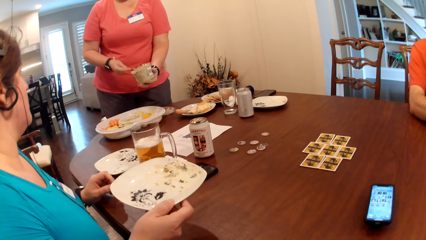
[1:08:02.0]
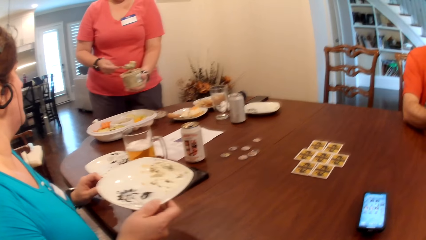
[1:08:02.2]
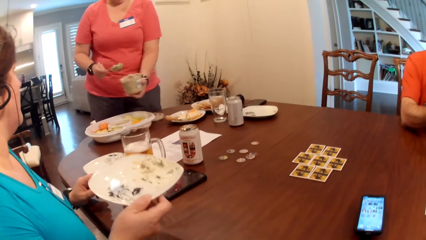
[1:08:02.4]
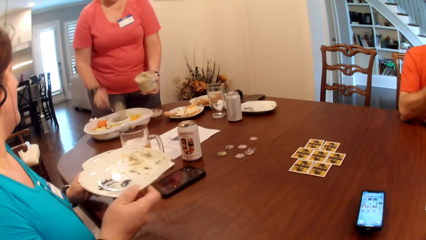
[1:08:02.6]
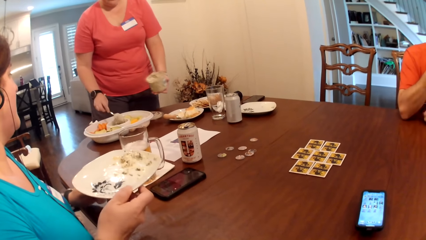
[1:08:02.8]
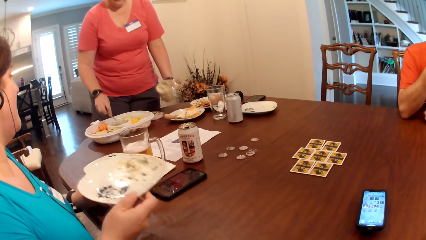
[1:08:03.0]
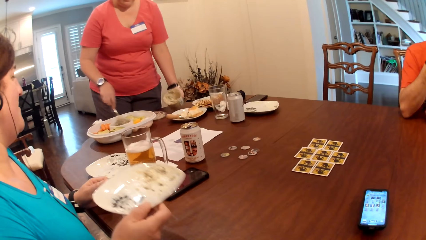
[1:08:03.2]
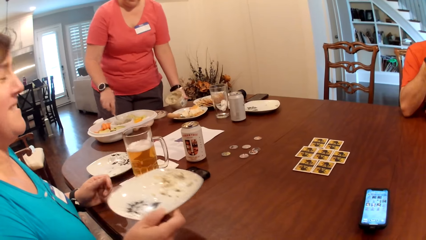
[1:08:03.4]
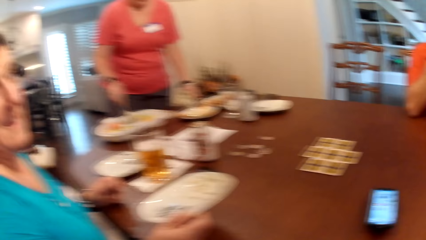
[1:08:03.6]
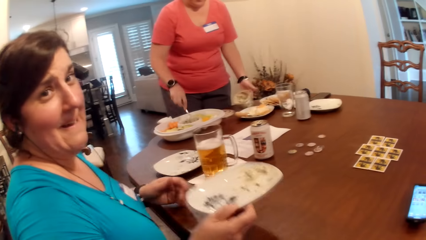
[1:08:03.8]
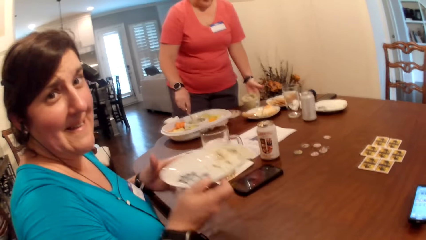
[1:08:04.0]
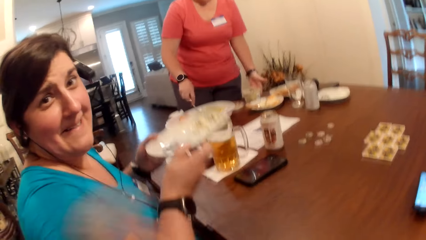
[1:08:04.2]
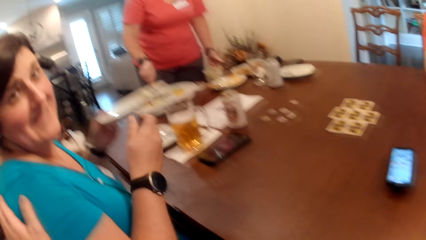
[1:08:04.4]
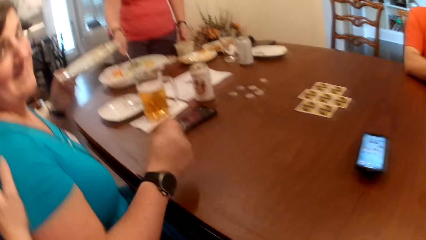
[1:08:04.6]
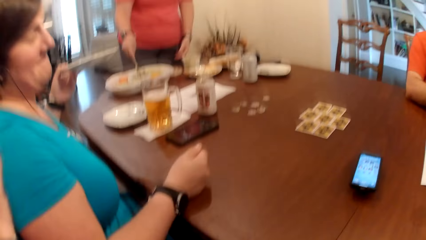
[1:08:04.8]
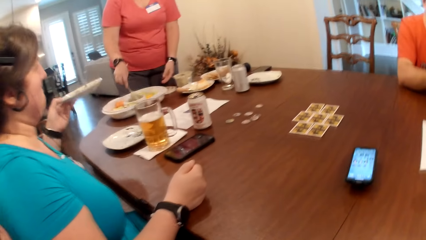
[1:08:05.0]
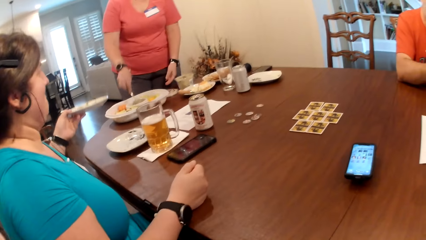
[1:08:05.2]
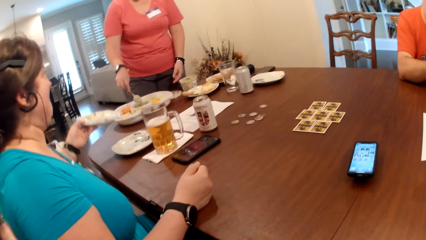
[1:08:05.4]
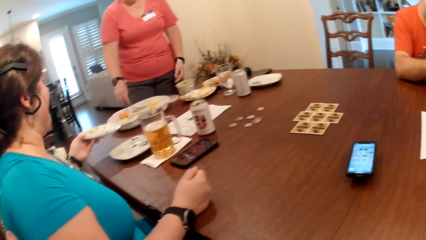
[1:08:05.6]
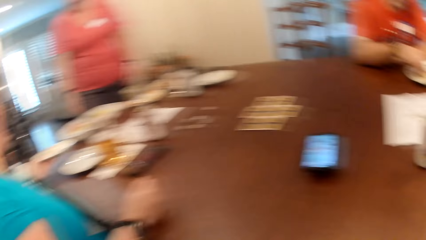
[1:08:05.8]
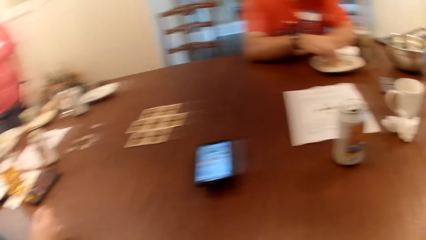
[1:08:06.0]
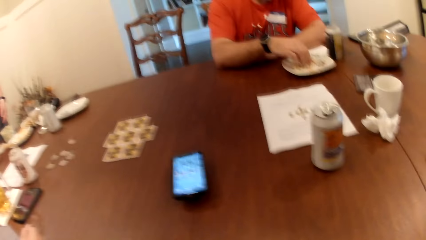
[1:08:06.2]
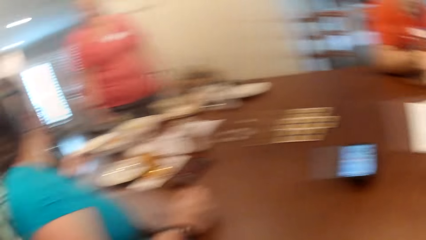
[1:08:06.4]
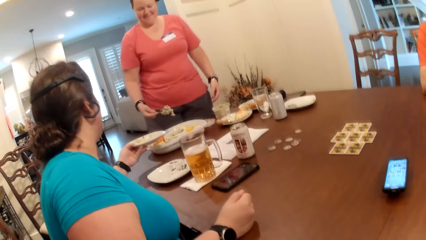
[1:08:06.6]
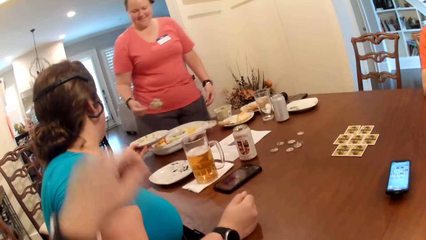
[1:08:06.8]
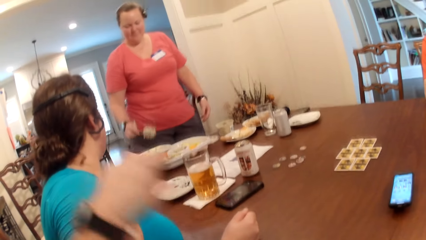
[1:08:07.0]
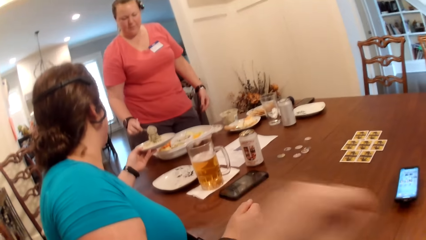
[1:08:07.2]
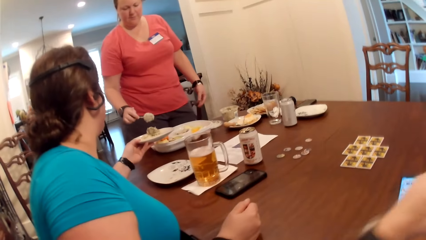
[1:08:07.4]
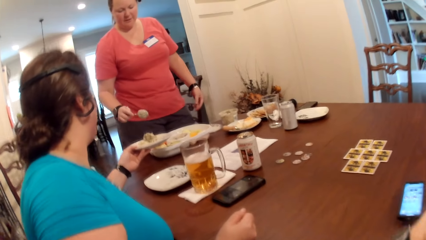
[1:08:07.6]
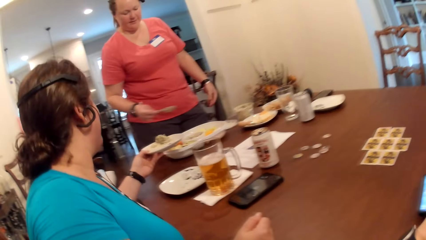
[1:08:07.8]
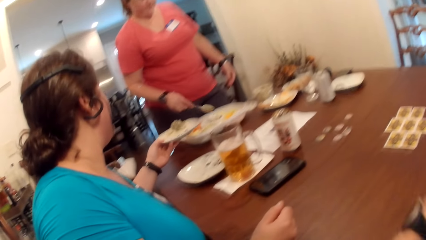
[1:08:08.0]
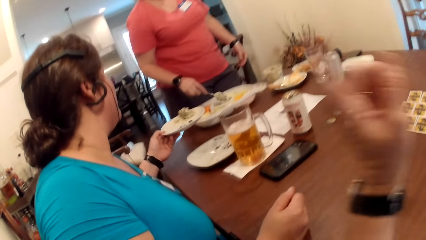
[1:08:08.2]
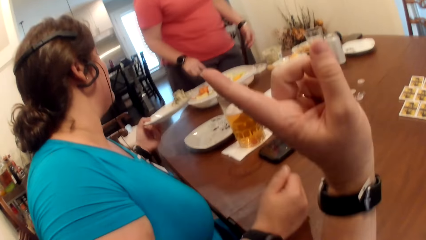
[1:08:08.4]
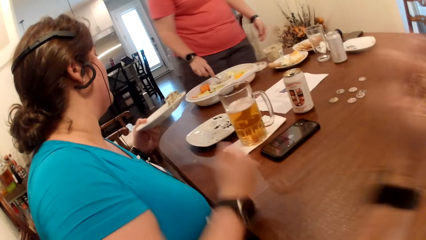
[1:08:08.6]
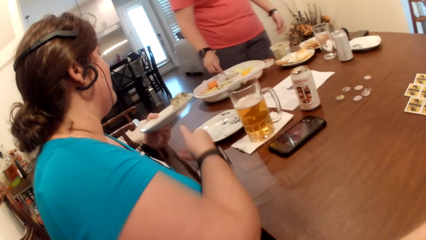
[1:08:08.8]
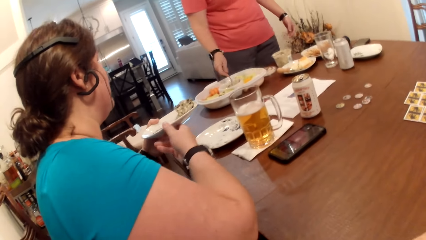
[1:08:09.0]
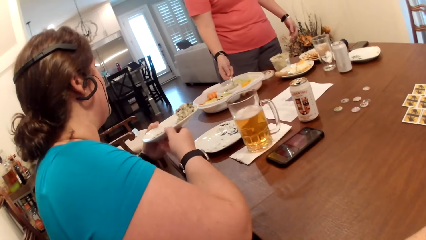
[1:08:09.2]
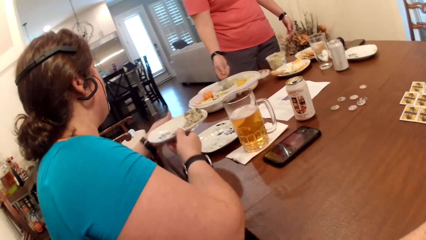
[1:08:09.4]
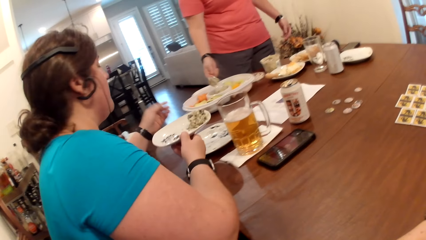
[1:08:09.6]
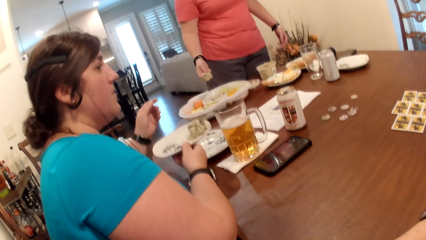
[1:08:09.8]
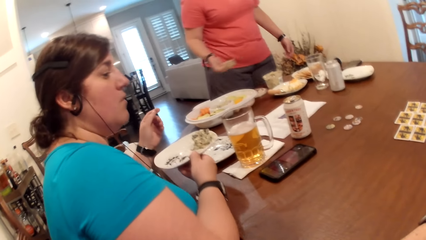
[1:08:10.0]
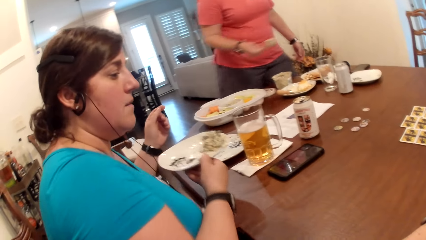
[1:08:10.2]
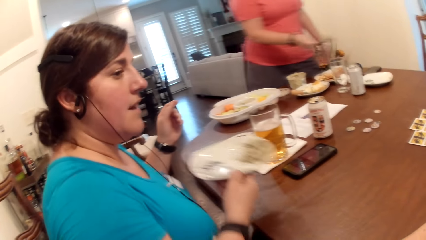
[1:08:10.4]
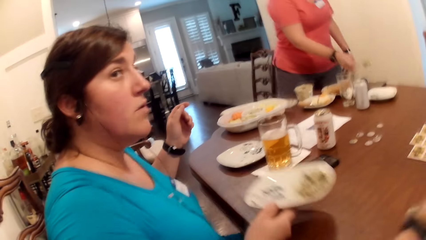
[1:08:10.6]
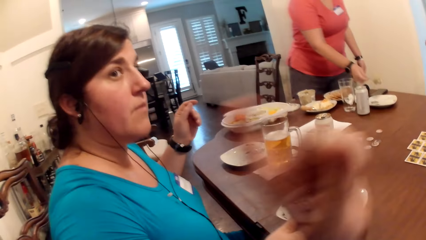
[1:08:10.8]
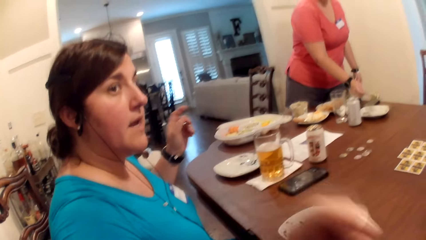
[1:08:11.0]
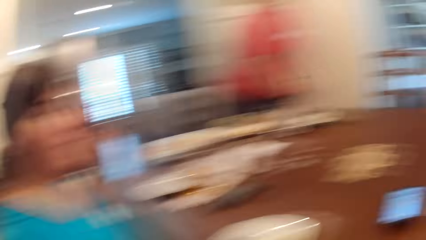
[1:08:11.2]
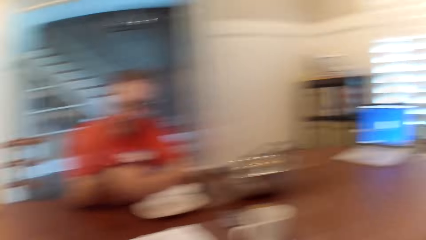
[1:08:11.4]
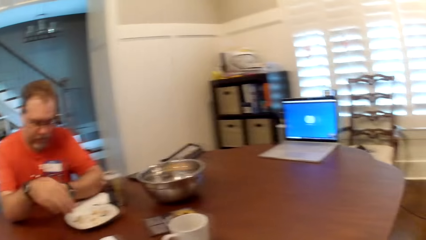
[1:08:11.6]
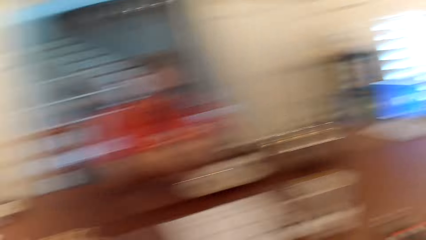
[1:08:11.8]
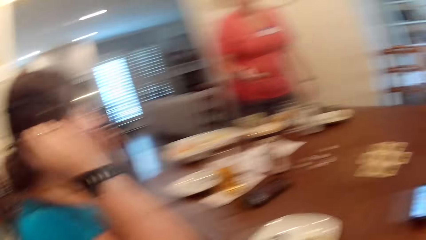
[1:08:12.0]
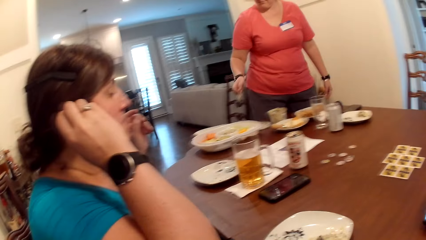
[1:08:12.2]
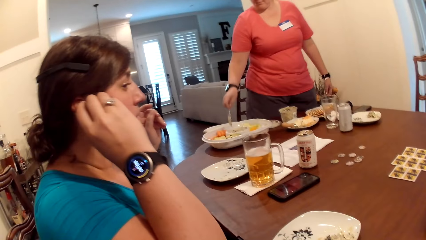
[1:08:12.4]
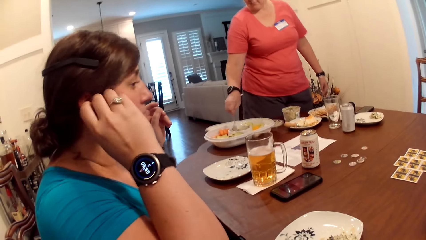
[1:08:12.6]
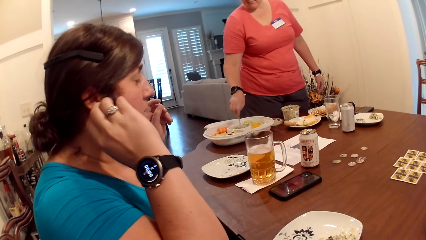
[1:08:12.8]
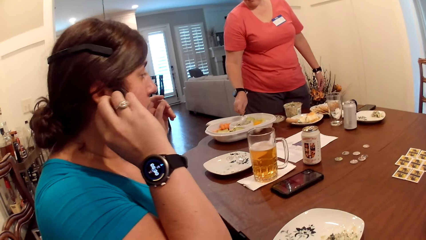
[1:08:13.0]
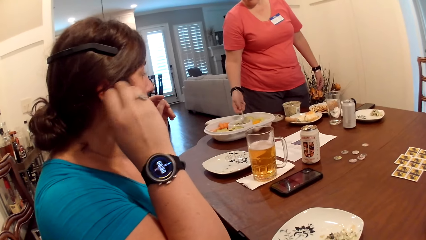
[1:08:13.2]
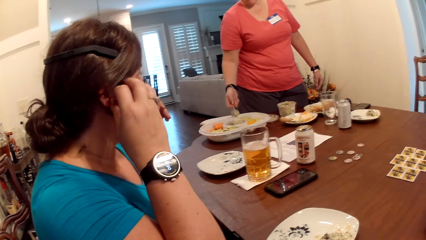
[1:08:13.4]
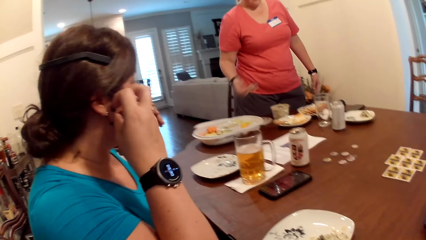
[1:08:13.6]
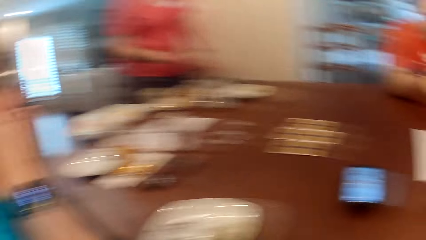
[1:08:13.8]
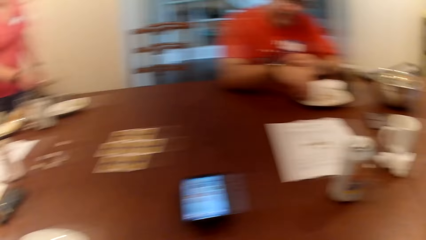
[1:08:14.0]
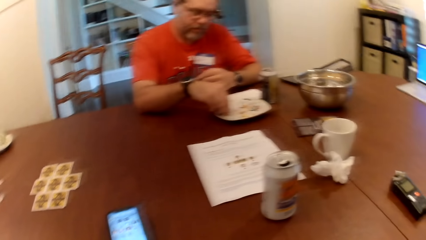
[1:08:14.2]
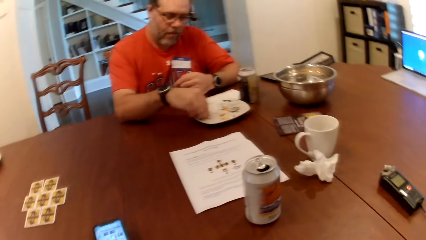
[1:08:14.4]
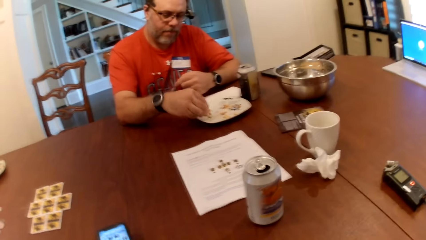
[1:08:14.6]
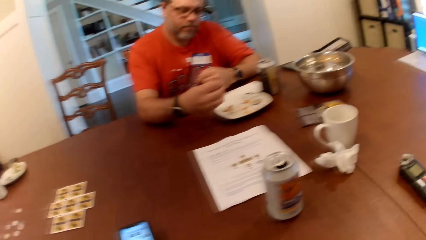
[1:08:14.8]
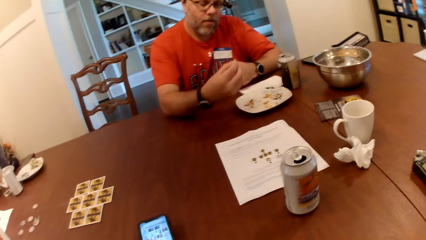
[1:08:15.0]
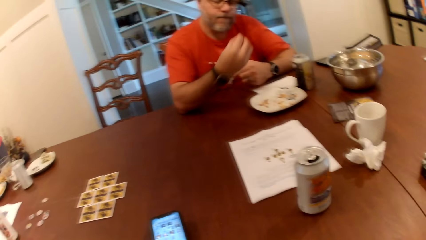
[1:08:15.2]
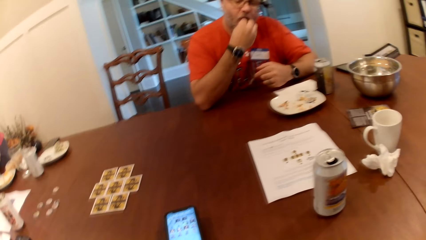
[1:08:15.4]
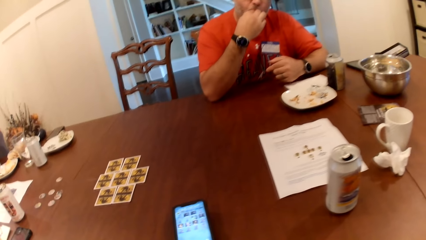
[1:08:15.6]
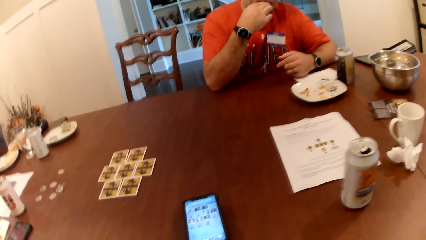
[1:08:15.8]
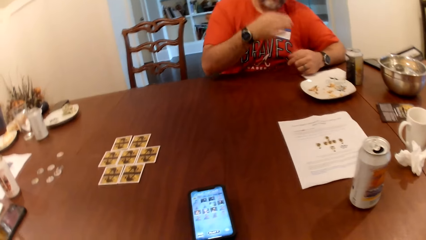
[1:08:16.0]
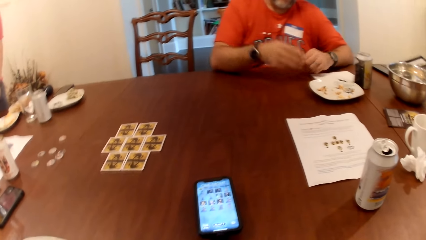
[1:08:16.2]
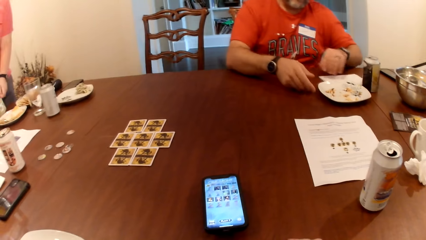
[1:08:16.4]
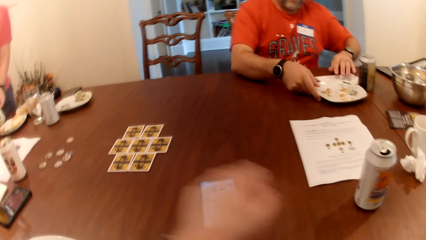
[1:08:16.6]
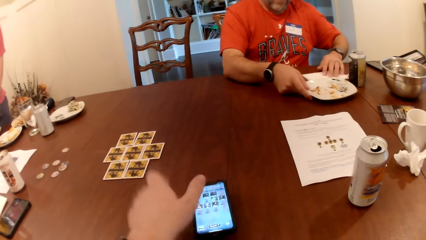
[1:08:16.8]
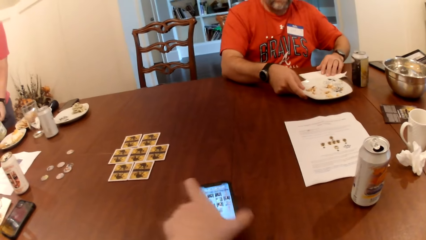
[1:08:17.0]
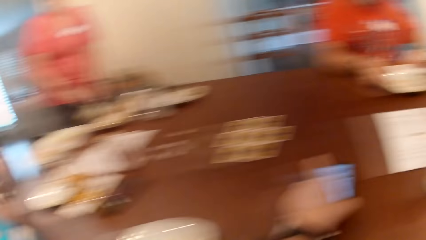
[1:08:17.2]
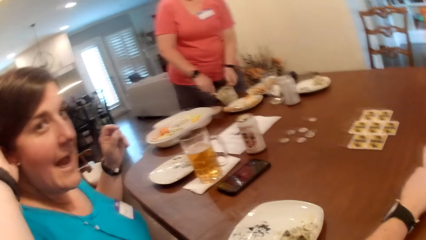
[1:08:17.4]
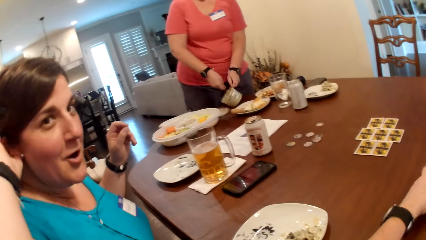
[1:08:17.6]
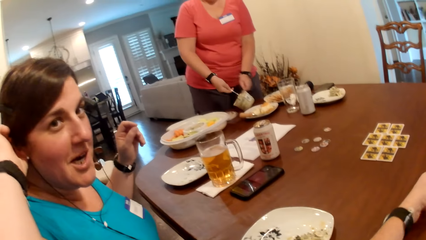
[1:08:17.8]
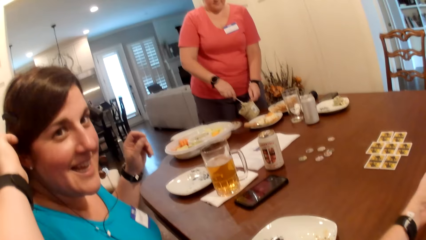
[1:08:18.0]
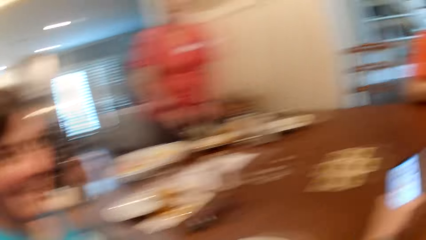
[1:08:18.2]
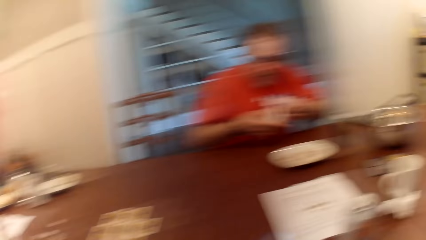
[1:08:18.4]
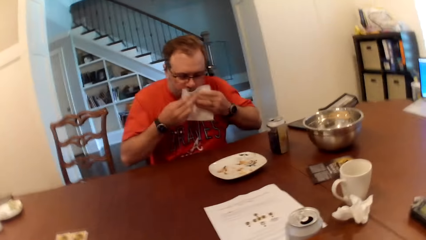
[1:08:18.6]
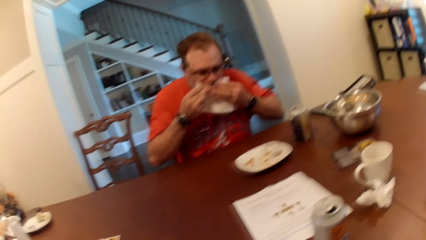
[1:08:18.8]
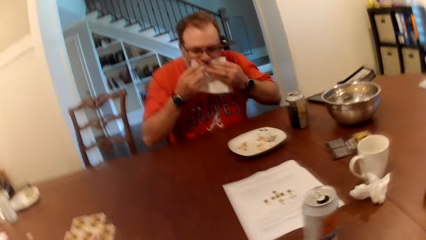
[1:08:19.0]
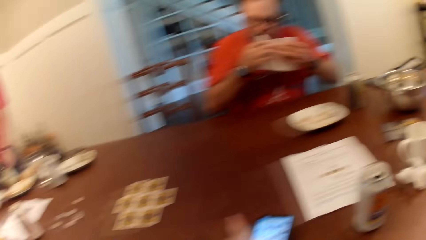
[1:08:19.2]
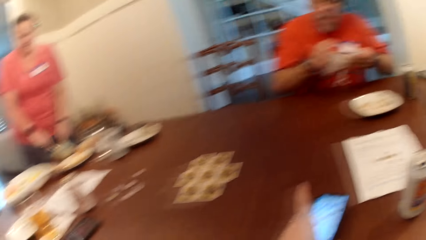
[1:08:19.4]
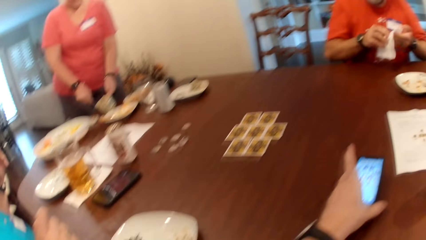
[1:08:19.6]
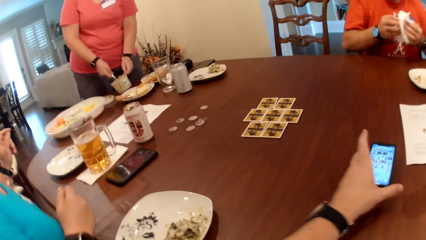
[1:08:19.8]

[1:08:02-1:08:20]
A woman scoops the dipping sauce from a bowl into a plate with the spoon in her right hand. The woman stirs the dipping sauce in the bowl with the spoon in her right hand and drops the dipping sauce container on the table with her left hand. Another woman passes the plate to her left hand from her right hand. The first woman scoops the dipping sauce from the bowl into the plate in the other woman's left hand with the spoon in her right hand. A third woman pours the dipping sauce into the plate using her right hand. The camera wearer interacts with the second woman. The second woman passes the plate to her right hand from her left hand. The third woman scoops the dipping sauce into a plate on the table with a spoon in her right hand. The second woman drops the plate on the table with her right hand and touches her ear with her left hand. The third woman pours the dipping sauce into a plate using her right hand. A man eats popcorn from a plate with his right hand. The man moves the plate of popcorn on the table with his right hand and moves a tissue on the table with his left hand. The camera wearer touches a phone on the table with his left hand. The third woman stirs the dipping sauce in her left hand on the table with a spoon in her right hand and holds the dipping sauce container on the table with her right hand. The man cleans his mouth with the tissue in both hands.
